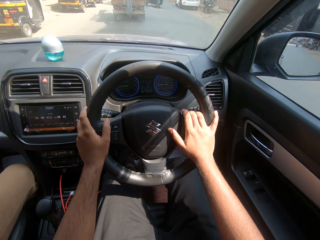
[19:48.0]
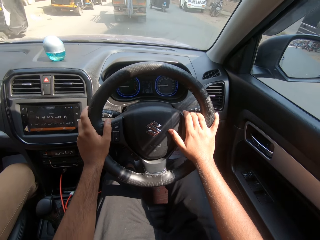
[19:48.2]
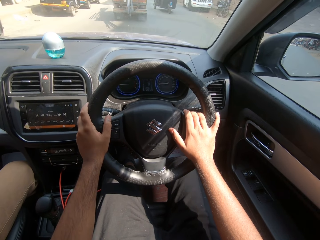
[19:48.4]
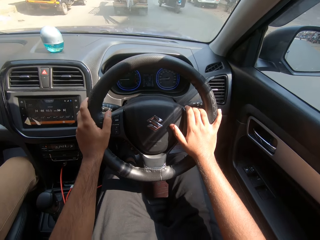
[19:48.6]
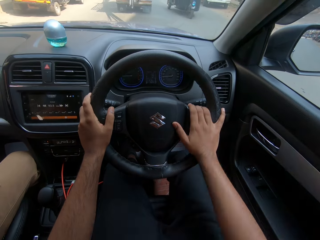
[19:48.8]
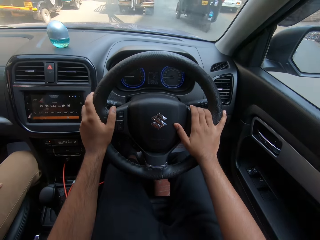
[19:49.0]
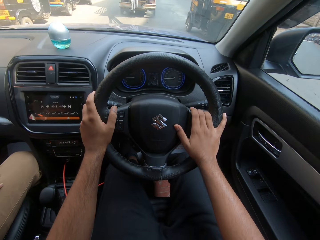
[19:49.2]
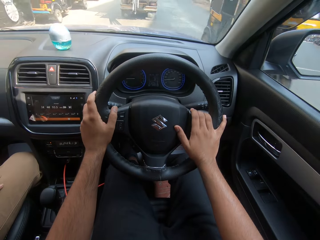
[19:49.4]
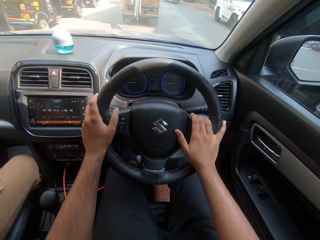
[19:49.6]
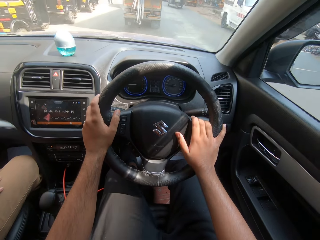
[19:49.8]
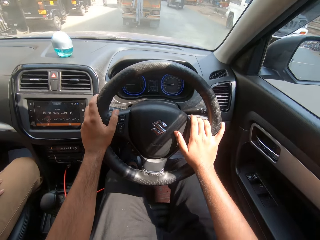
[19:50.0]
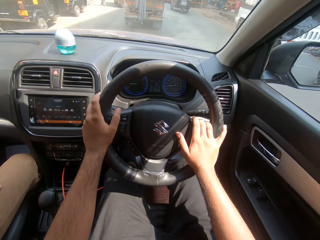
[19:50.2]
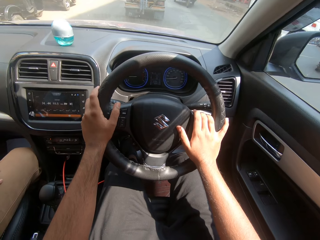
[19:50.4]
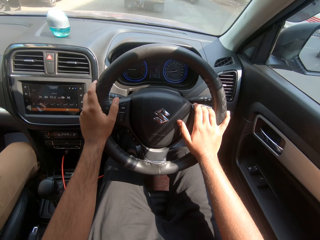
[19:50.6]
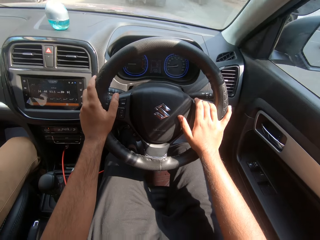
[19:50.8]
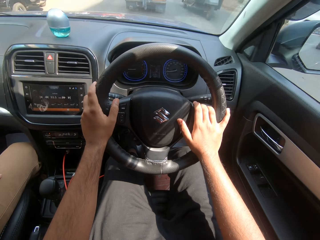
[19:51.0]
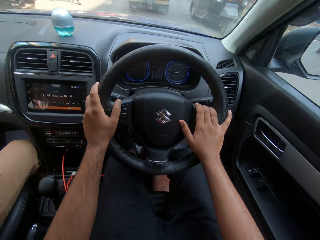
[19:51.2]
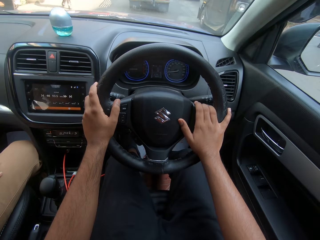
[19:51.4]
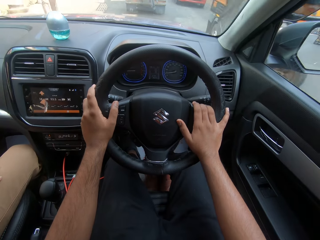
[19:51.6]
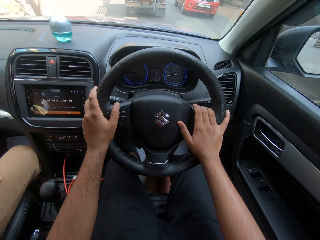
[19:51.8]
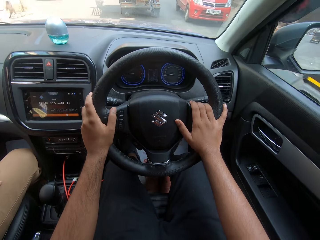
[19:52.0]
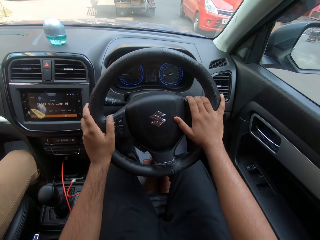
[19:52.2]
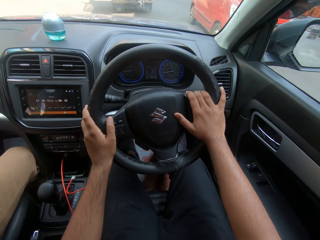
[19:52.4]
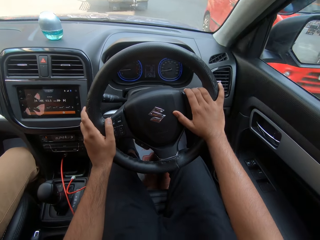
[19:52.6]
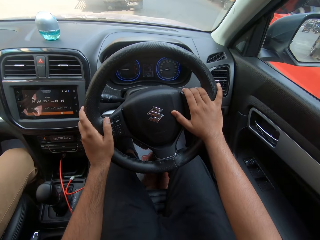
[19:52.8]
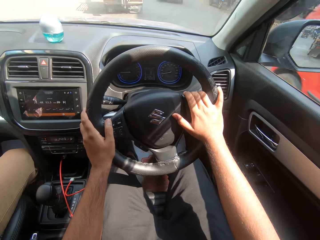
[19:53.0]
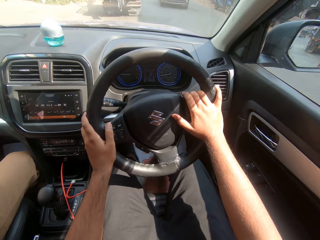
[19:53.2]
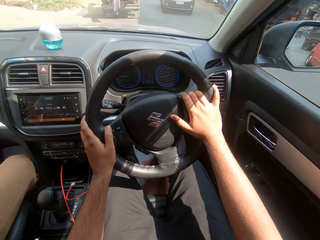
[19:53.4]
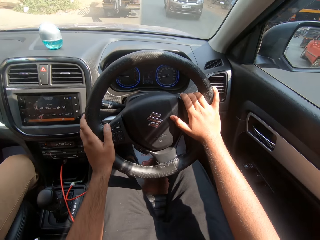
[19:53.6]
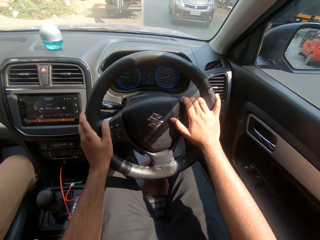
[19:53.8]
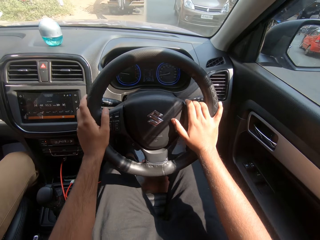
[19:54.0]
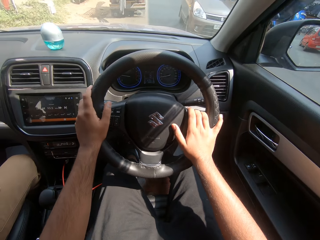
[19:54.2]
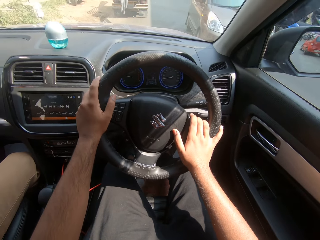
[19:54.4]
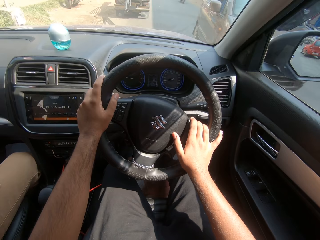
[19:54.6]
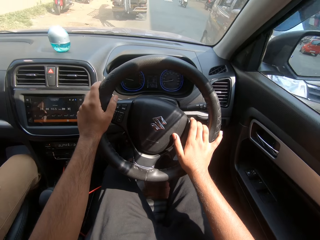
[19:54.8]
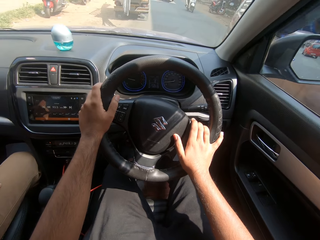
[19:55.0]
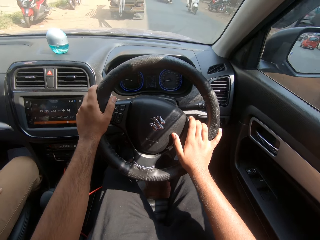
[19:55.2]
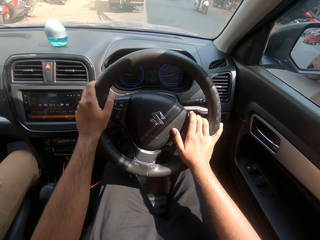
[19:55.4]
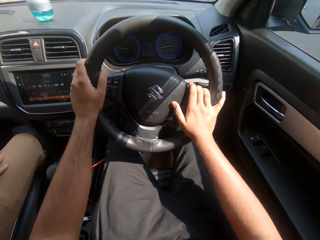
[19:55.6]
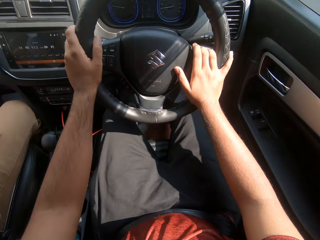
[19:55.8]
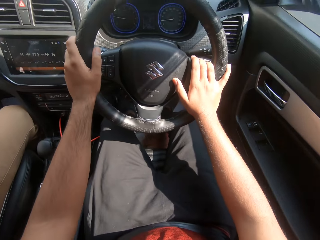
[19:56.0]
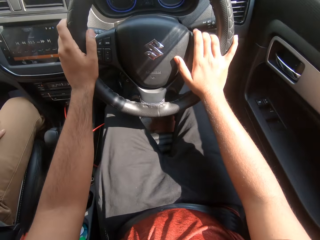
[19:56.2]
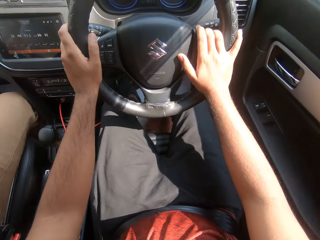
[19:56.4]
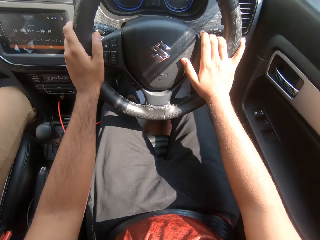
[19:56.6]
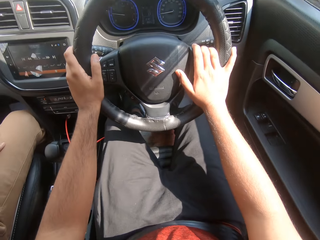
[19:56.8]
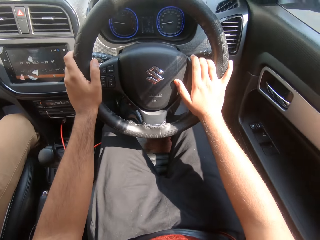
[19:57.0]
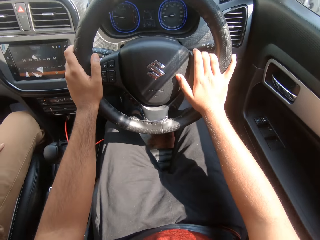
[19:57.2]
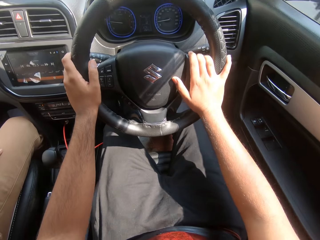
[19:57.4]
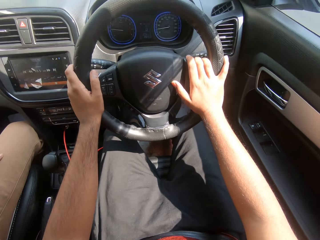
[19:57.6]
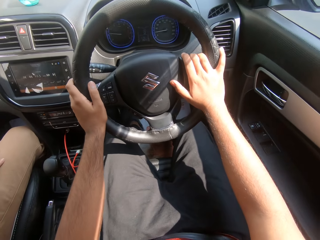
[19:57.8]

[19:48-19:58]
A tricycle drives past the camera wearer. A tricycle drives past the camera wearer again. The camera wearer turns the steering wheel with his hands. A red car drives past the camera wearer. A brown car drives past the camera wearer.

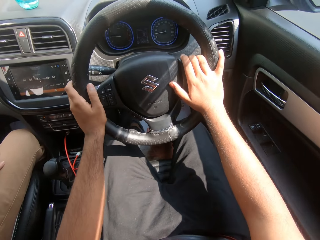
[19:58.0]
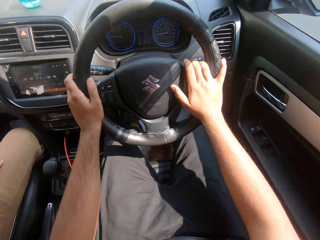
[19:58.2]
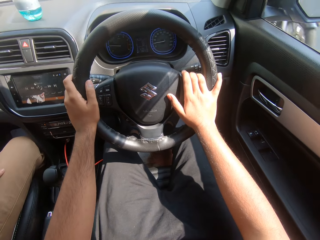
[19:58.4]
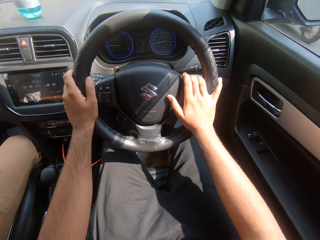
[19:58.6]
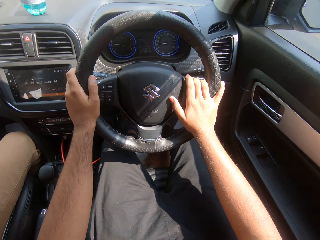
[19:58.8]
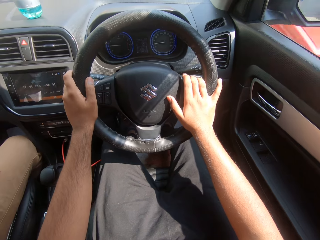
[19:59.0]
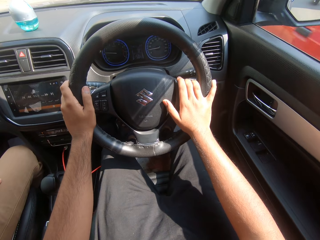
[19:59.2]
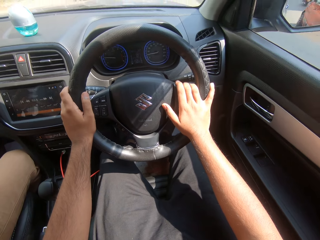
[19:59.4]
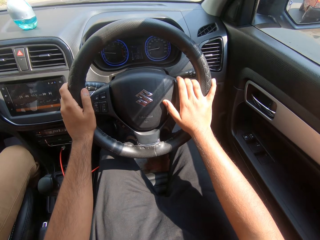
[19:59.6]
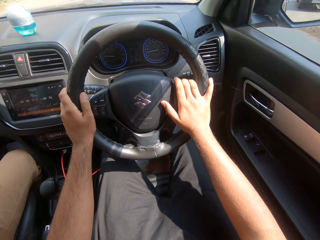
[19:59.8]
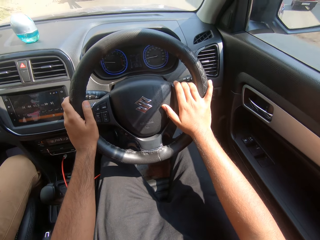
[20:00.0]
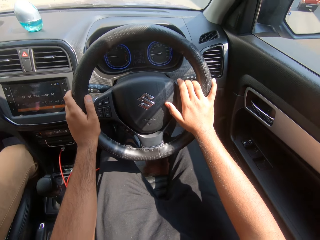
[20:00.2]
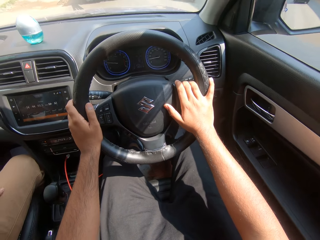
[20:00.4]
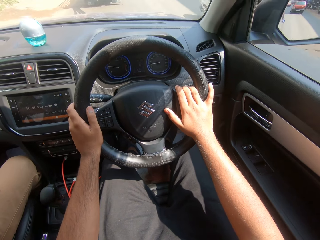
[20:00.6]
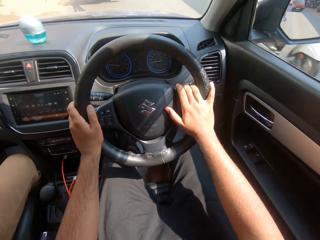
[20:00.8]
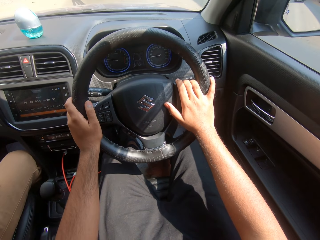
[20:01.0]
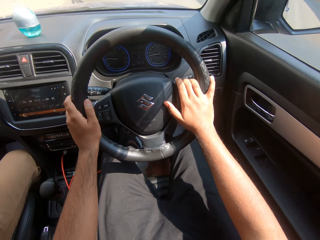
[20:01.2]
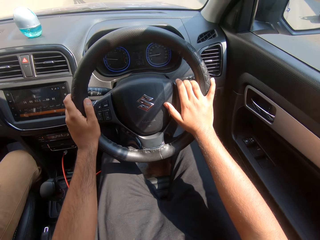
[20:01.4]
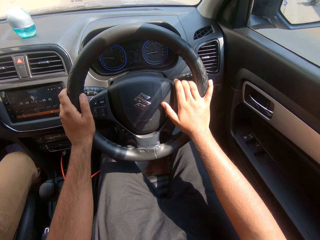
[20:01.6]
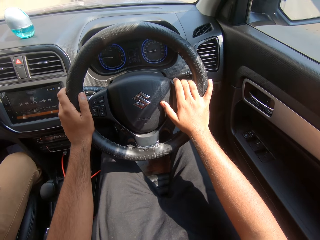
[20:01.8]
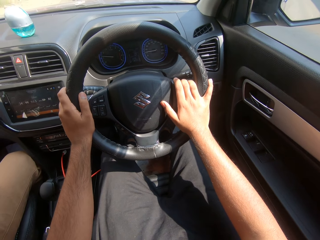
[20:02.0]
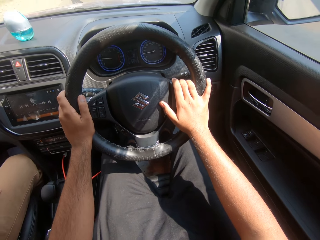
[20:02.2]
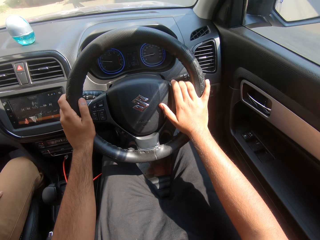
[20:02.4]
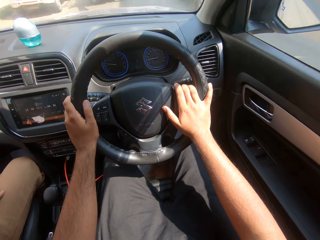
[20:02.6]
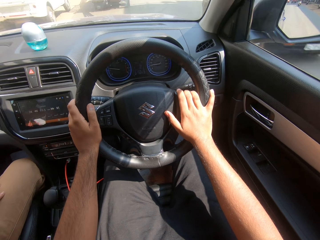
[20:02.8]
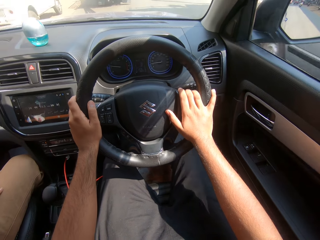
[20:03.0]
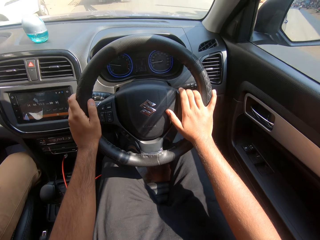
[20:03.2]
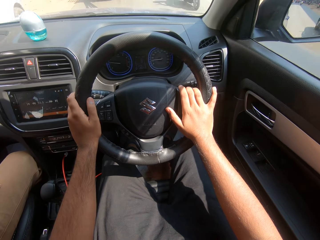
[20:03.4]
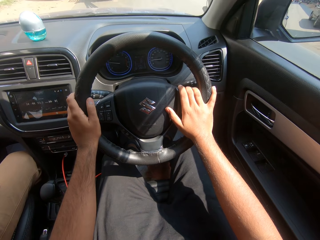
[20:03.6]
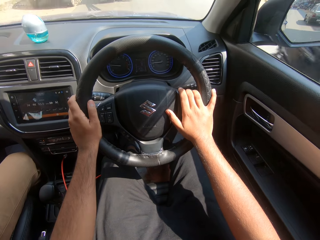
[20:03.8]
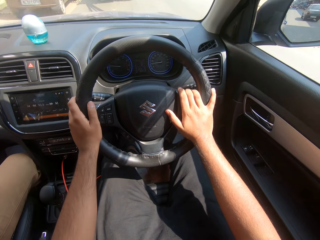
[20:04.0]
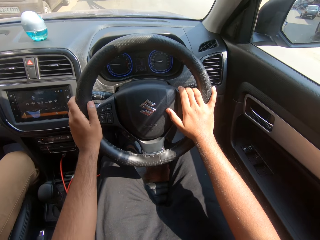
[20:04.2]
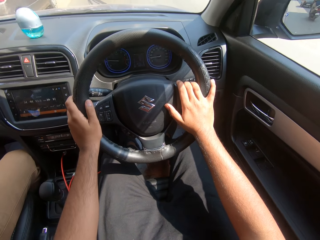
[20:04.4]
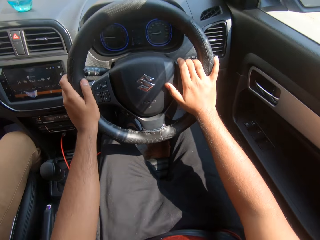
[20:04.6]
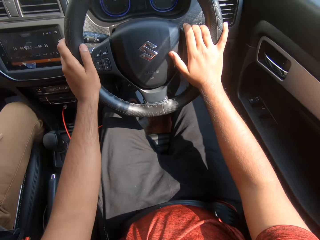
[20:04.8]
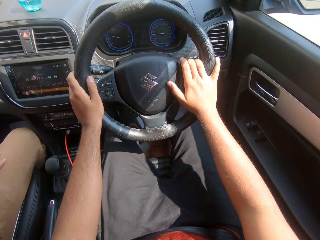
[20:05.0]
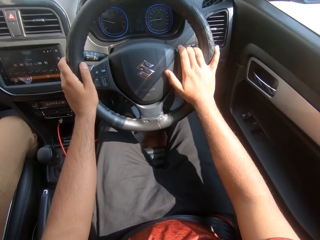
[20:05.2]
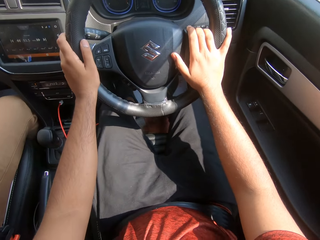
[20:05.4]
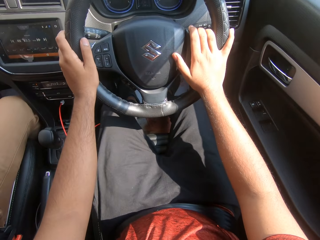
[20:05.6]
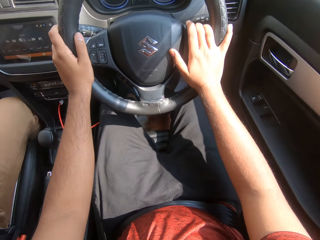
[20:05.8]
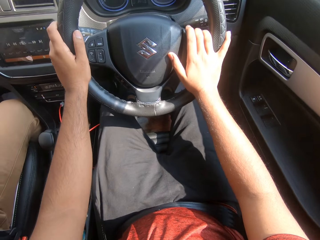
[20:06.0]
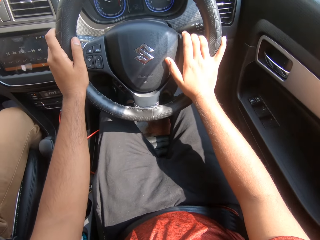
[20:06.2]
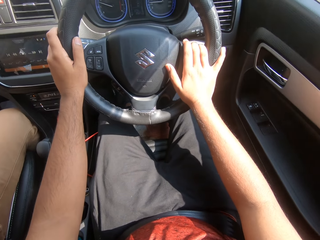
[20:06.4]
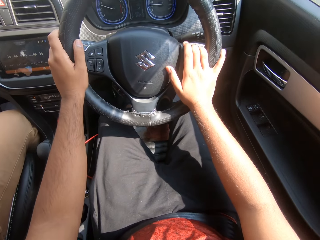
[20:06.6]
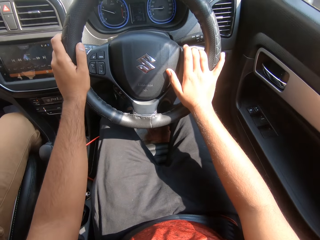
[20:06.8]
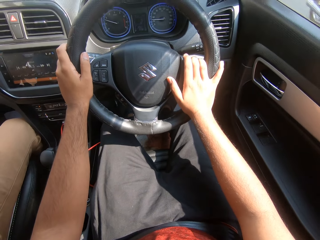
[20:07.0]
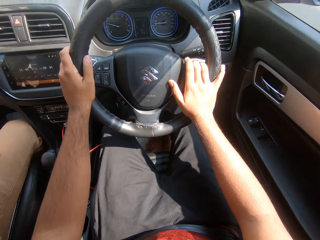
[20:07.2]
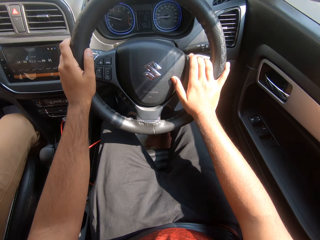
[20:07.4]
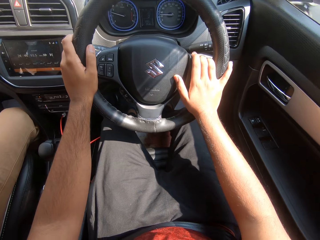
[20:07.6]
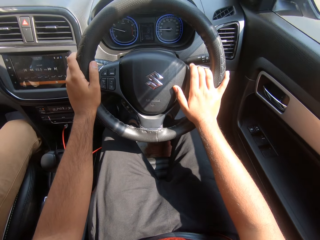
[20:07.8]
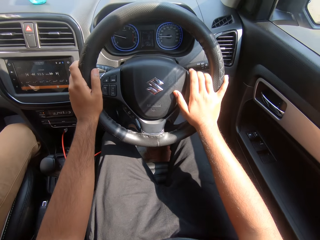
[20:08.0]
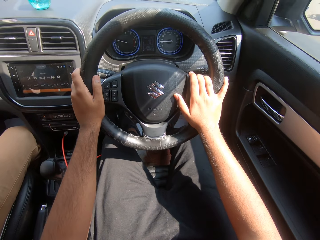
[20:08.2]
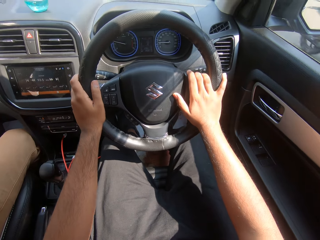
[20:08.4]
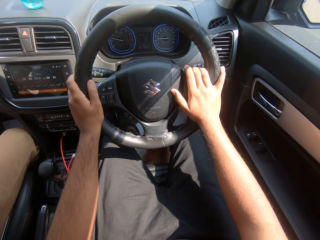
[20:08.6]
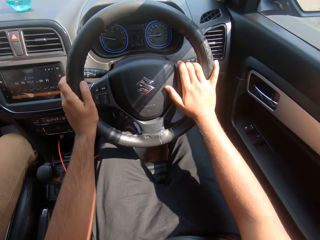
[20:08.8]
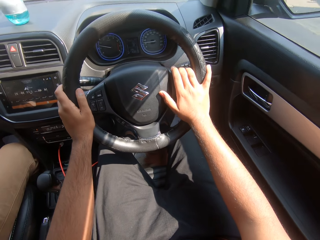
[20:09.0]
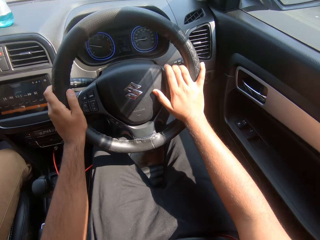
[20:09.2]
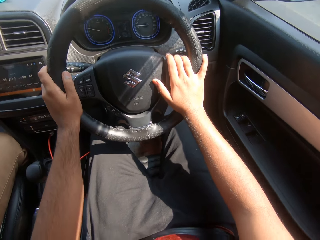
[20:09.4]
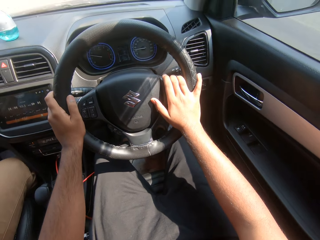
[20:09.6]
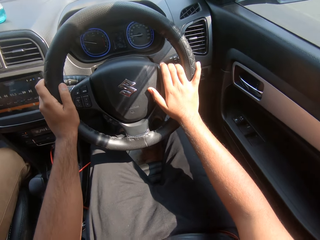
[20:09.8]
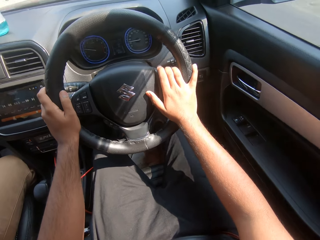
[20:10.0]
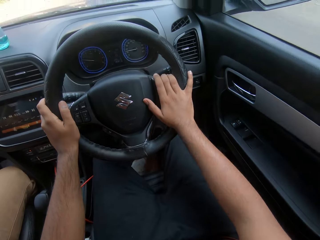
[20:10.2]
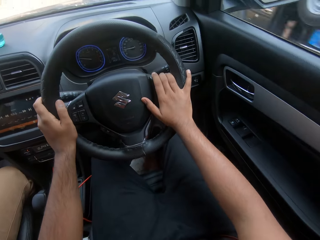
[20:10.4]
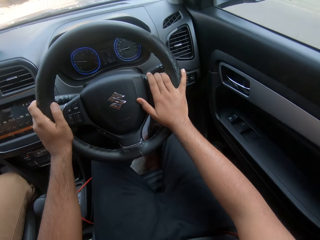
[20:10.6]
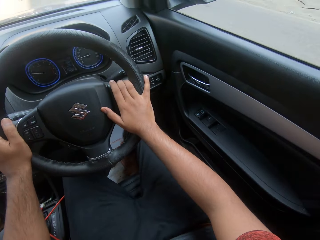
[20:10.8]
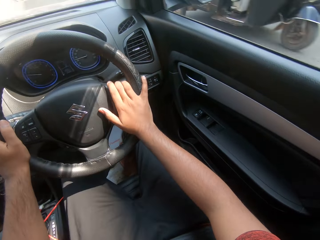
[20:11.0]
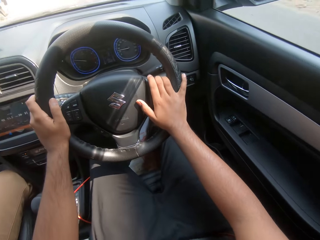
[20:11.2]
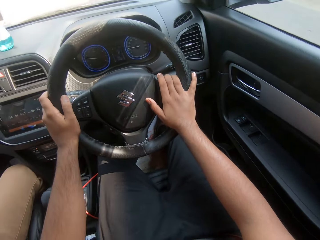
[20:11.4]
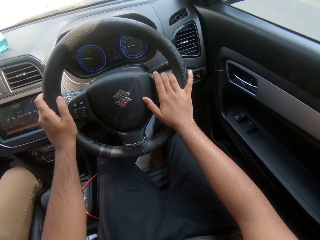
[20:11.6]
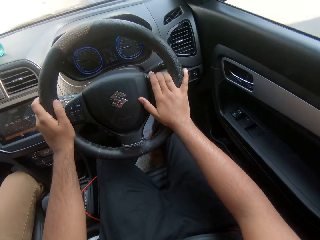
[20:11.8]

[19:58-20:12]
A motorcycle drives past the camera wearer. A red car drives past the camera wearer. A motorcycle drives past the camera wearer. A car drives past the camera wearer. A motorcycle drives past the camera wearer.
